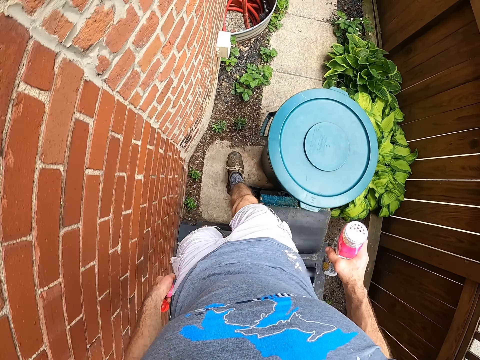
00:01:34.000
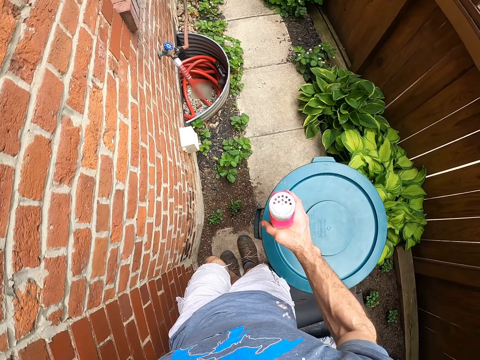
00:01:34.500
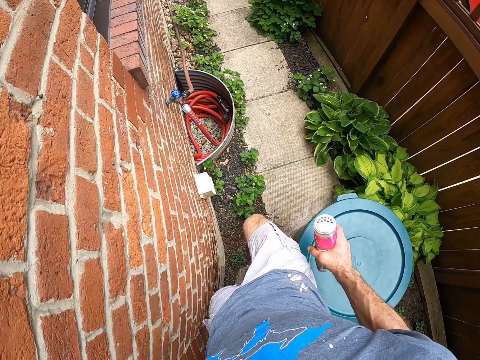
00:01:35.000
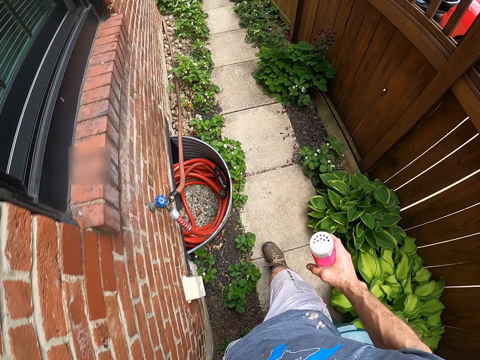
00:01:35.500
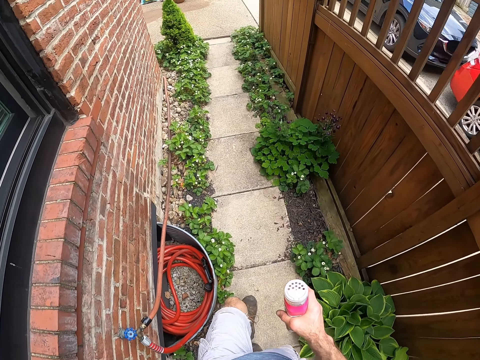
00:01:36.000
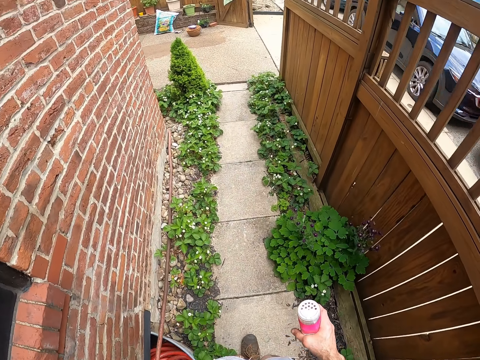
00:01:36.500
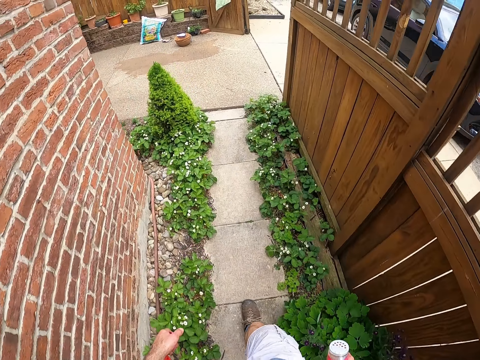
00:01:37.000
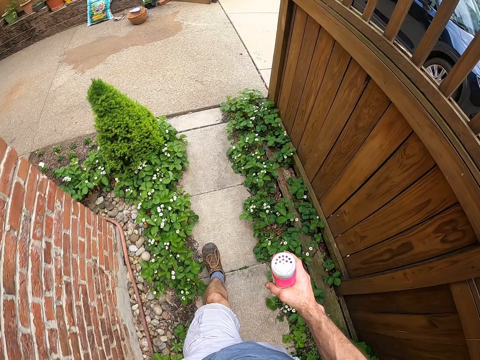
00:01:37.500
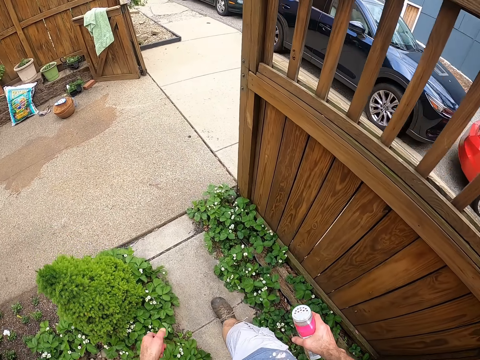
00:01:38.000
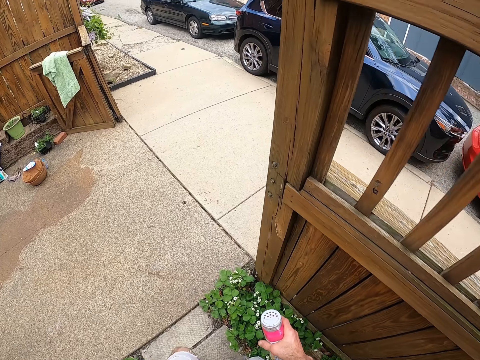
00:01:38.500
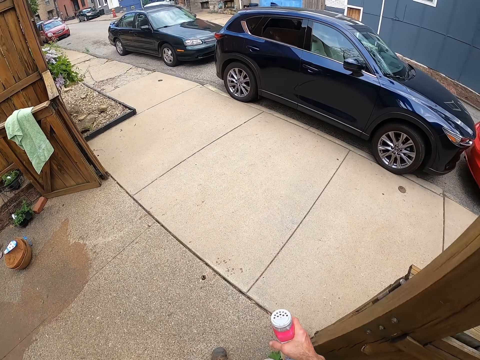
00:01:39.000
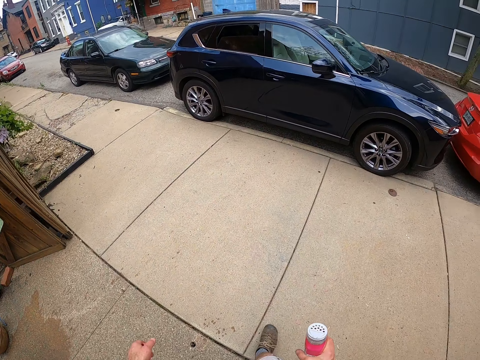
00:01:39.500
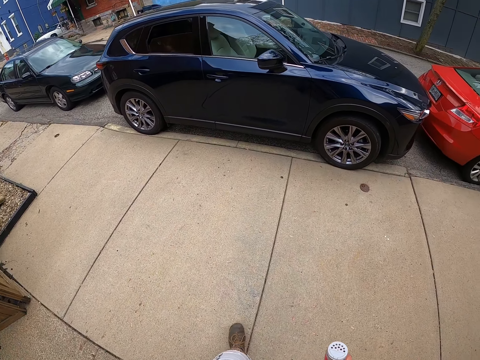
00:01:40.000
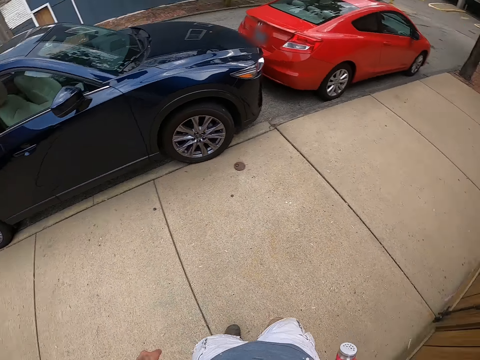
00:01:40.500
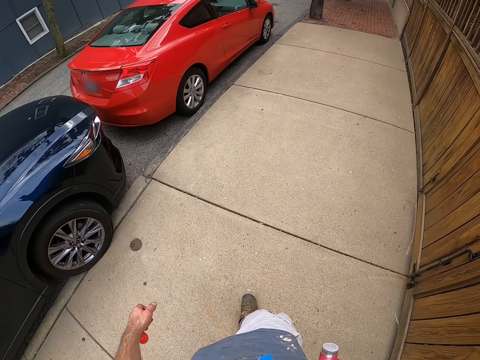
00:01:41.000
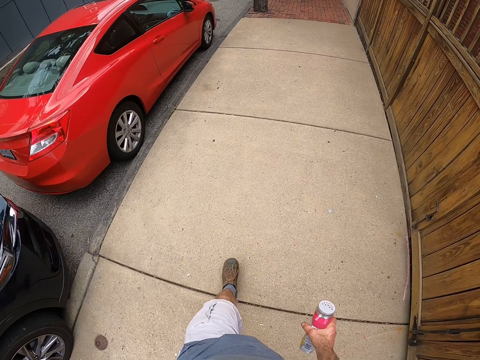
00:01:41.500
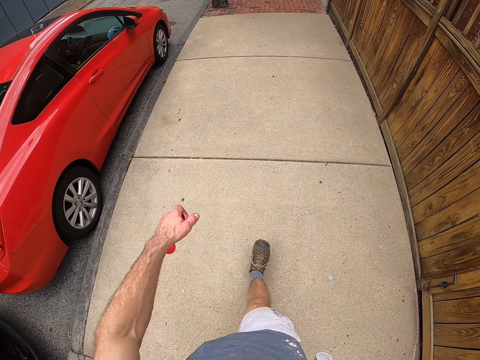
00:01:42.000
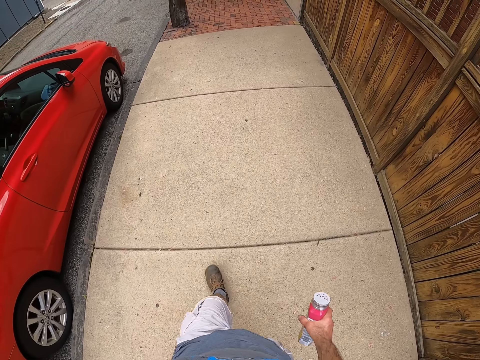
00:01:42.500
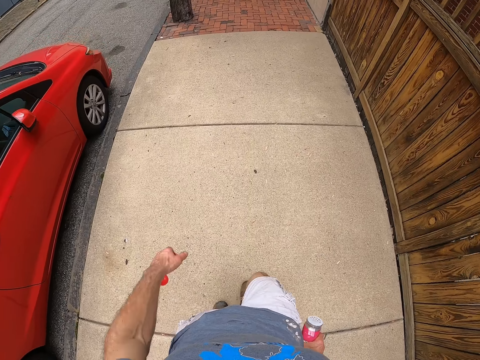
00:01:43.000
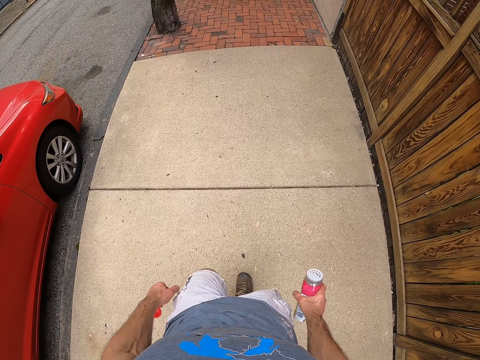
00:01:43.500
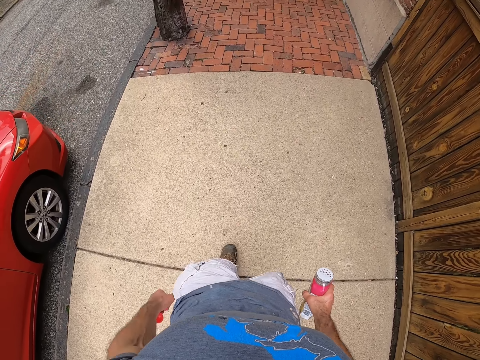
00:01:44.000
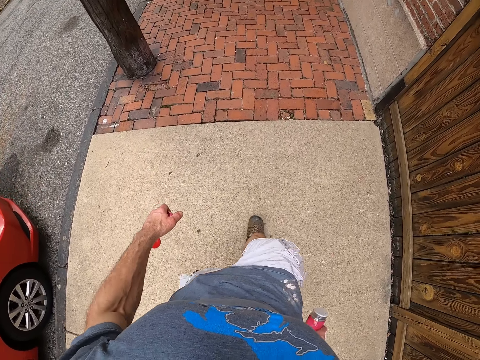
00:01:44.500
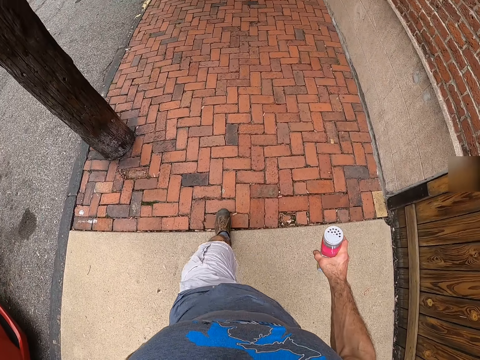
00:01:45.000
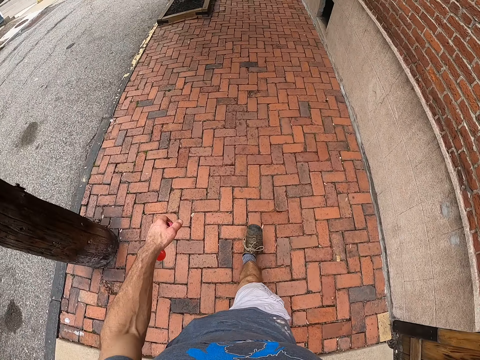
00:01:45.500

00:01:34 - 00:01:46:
The camera wearer walks around the backyard.

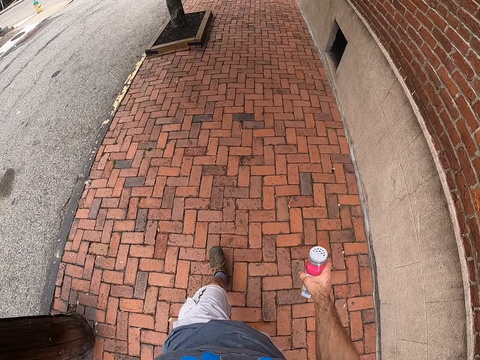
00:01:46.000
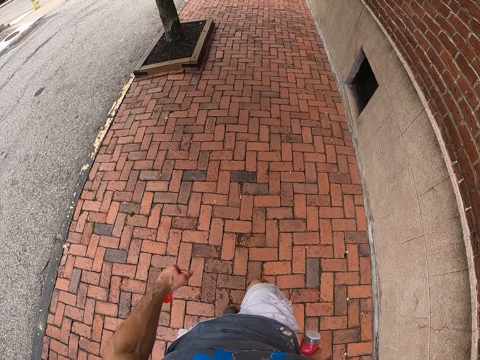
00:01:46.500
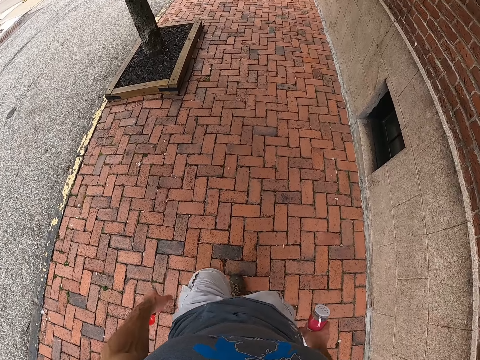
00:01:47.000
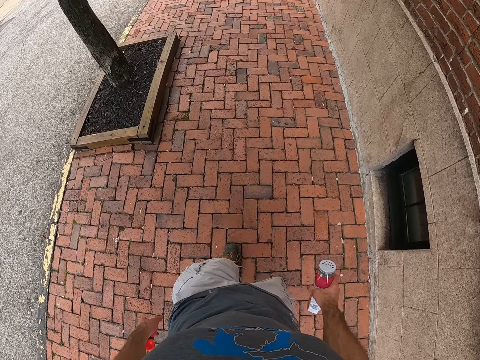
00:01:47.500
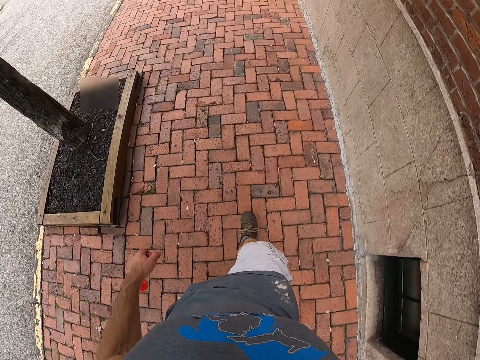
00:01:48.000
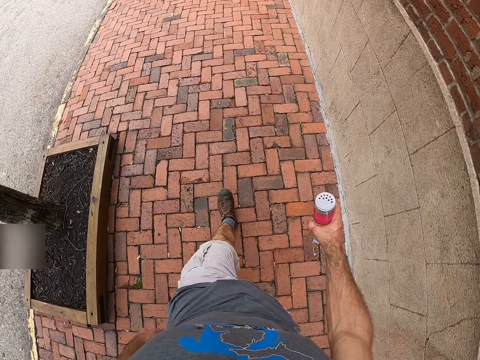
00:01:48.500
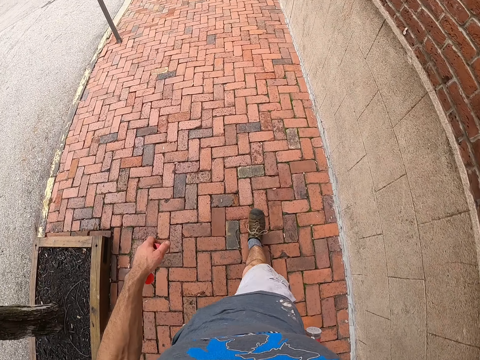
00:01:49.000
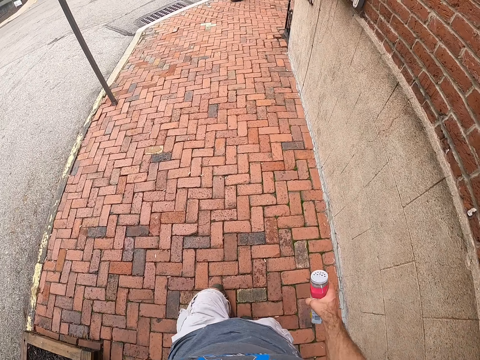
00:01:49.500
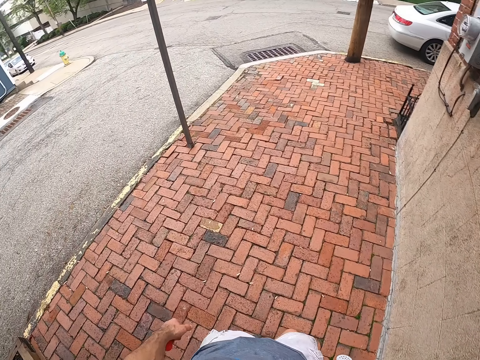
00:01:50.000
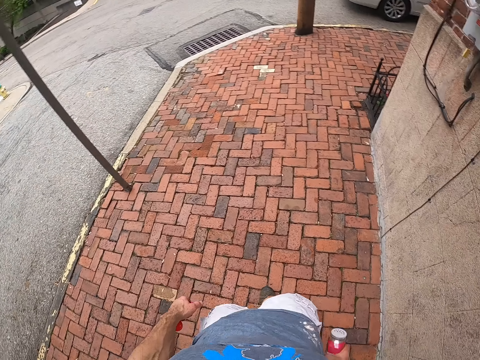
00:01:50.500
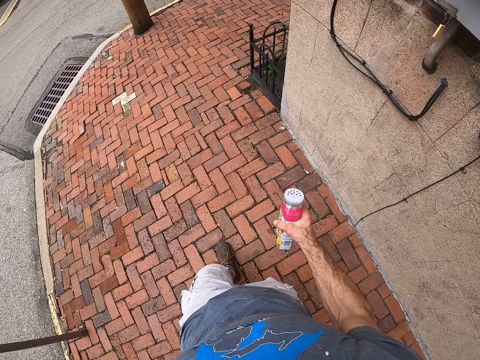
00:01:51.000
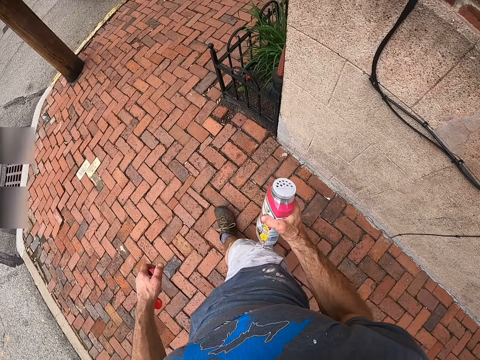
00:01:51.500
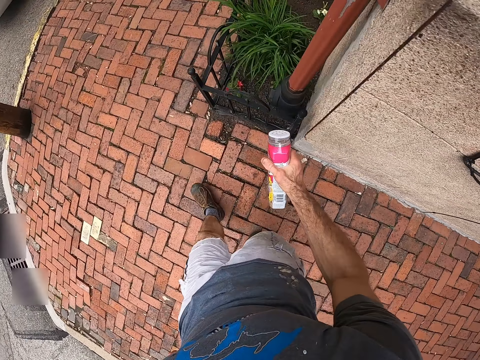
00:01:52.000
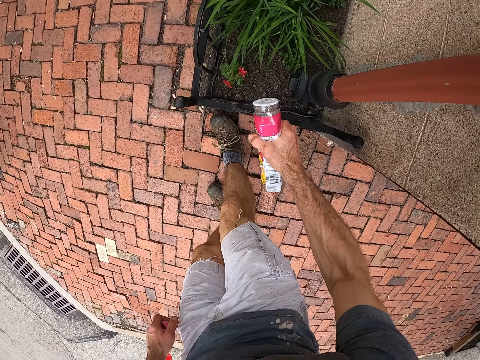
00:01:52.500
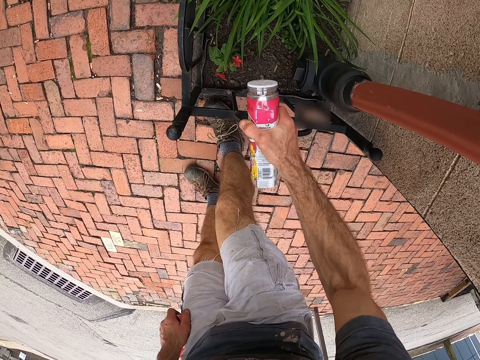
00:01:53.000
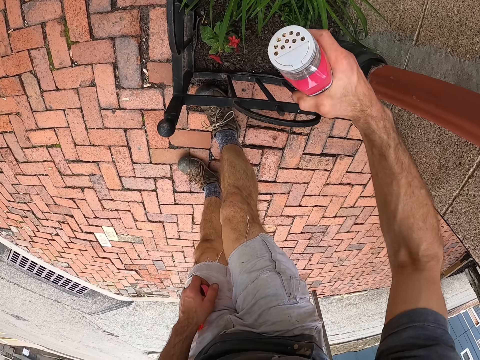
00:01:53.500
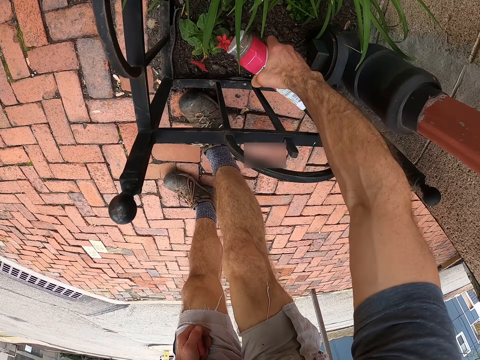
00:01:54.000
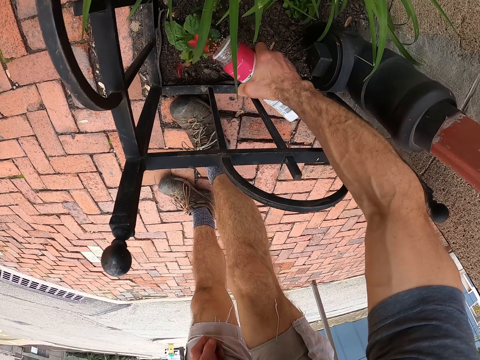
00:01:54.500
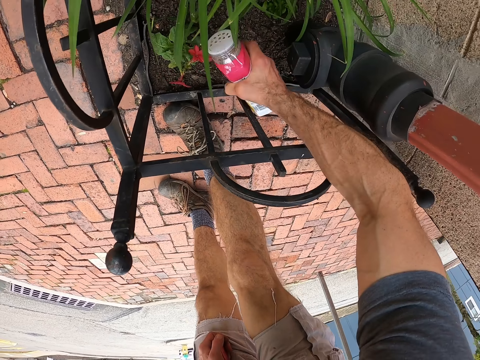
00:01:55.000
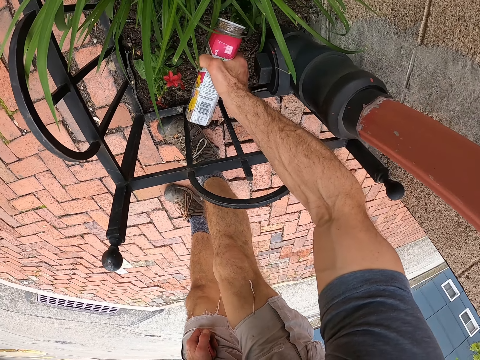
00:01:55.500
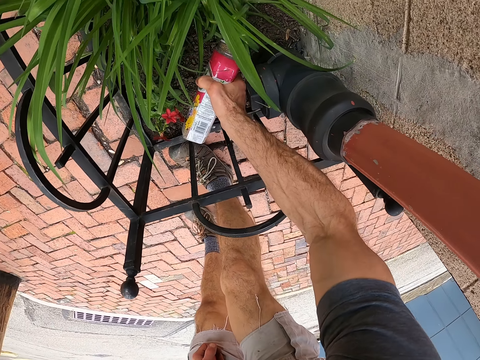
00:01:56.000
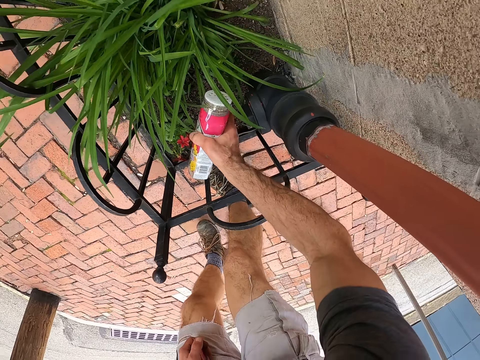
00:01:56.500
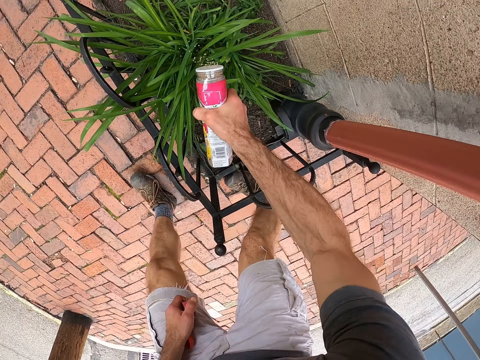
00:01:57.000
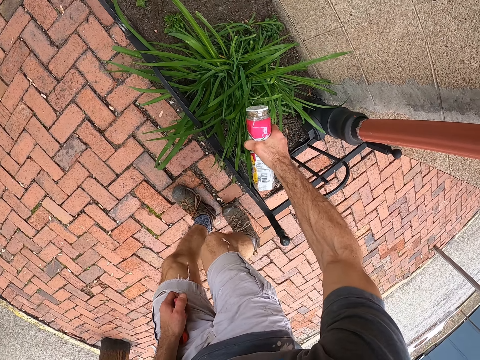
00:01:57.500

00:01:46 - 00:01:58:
The camera wearer sprinkles the fertilizer on the plants in a fenced nursery outside the nursery house. They put something on the ground.

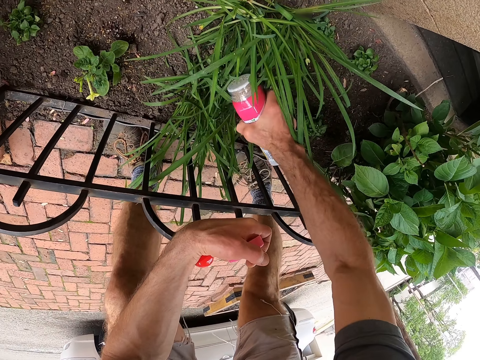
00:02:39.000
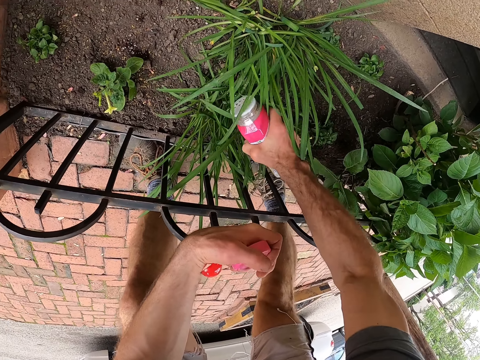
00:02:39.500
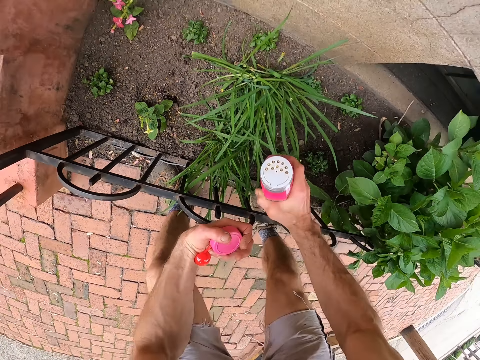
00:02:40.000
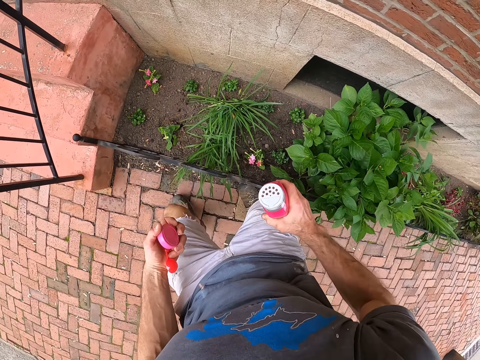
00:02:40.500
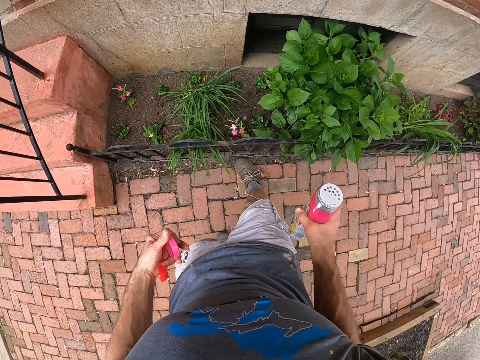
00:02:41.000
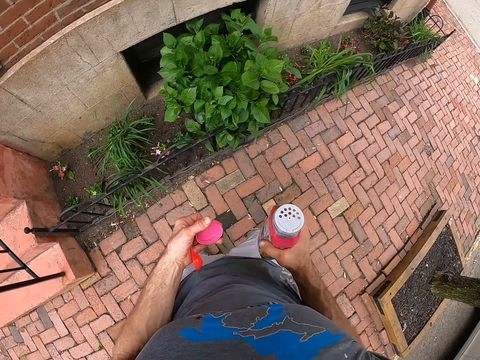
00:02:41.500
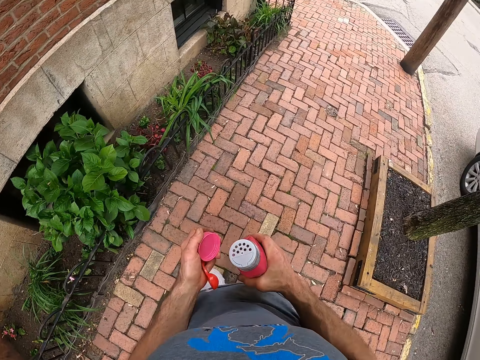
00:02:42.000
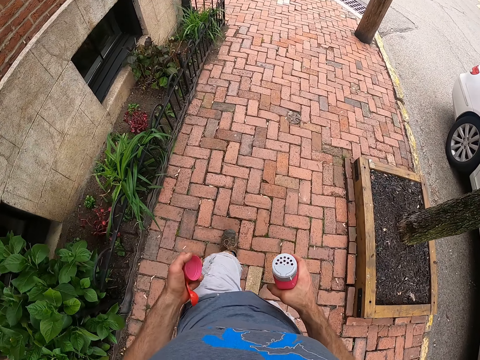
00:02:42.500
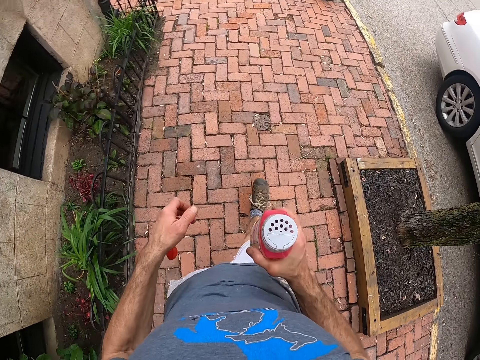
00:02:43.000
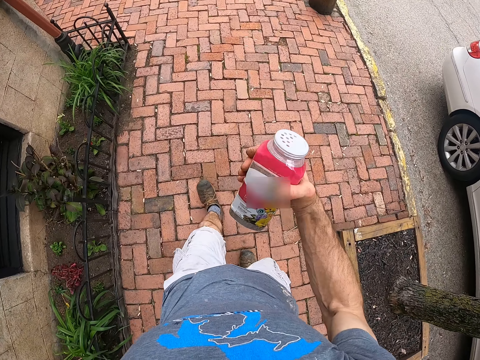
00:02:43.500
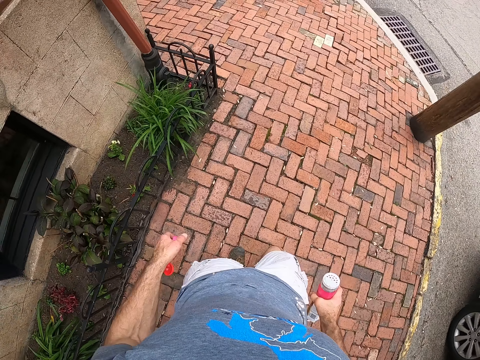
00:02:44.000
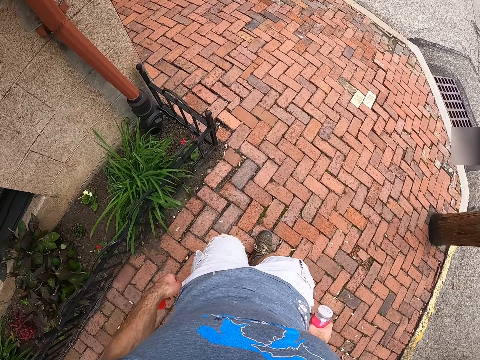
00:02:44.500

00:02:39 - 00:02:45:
The camera wearer walks to the nursery house. They walk around the backyard.
